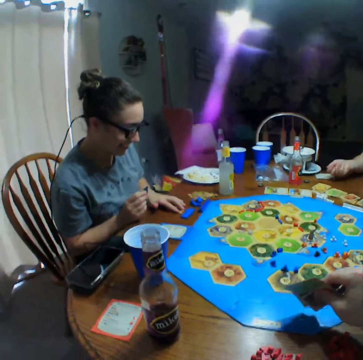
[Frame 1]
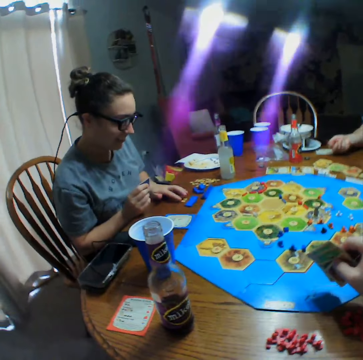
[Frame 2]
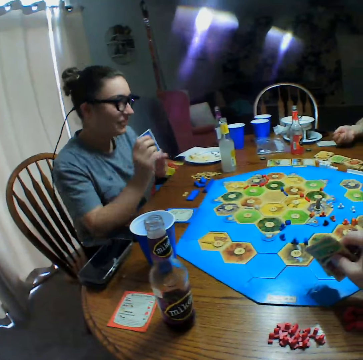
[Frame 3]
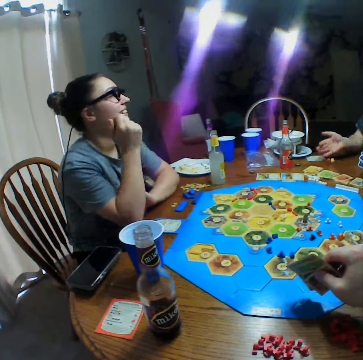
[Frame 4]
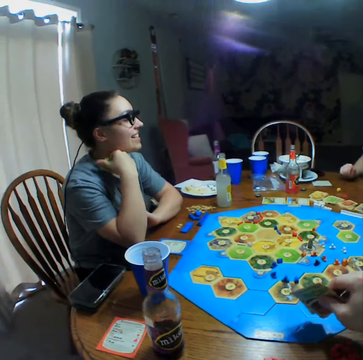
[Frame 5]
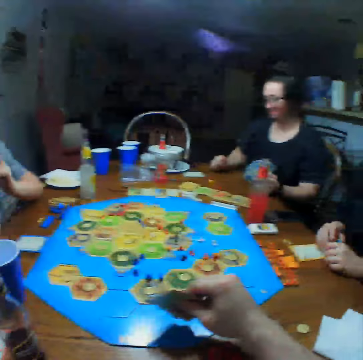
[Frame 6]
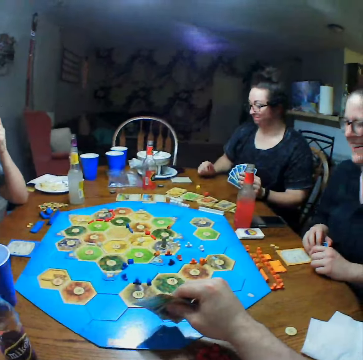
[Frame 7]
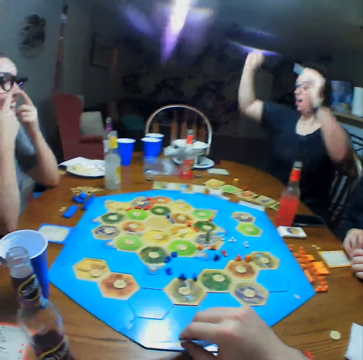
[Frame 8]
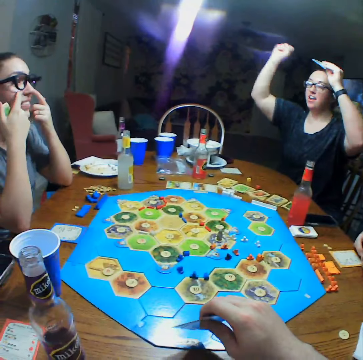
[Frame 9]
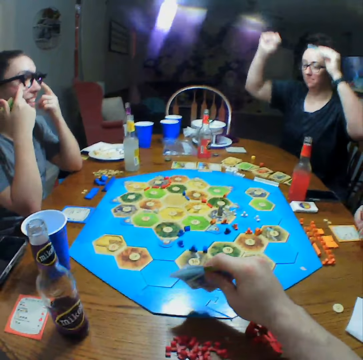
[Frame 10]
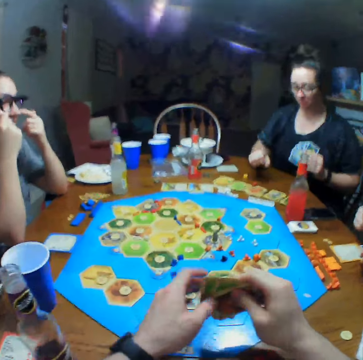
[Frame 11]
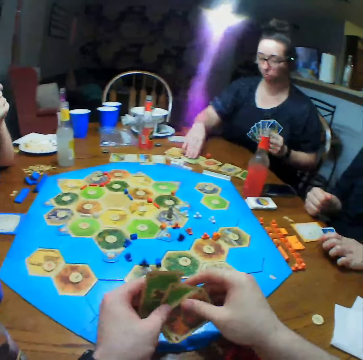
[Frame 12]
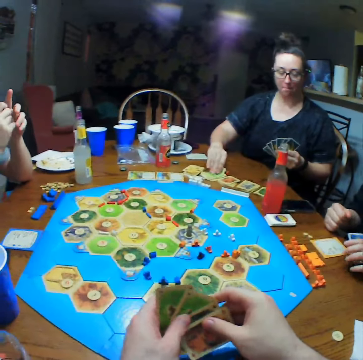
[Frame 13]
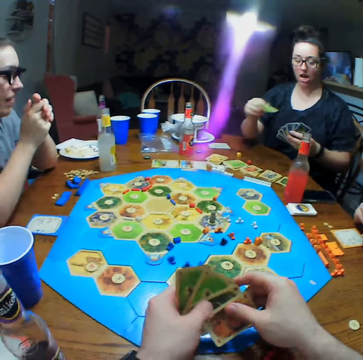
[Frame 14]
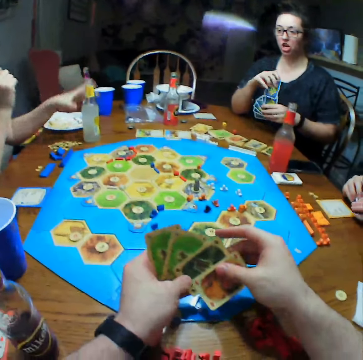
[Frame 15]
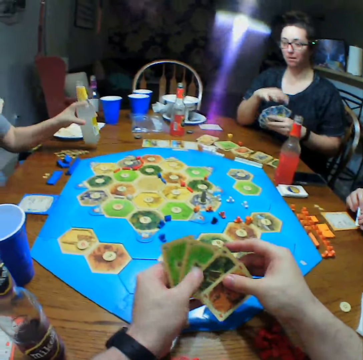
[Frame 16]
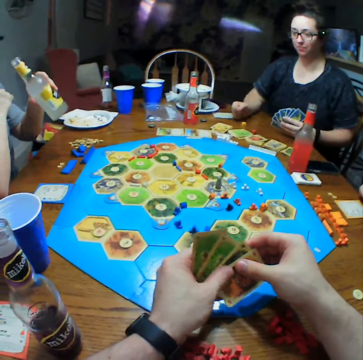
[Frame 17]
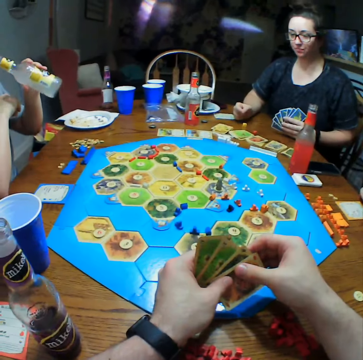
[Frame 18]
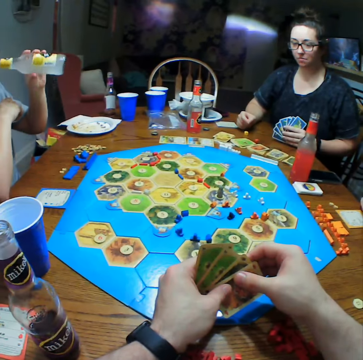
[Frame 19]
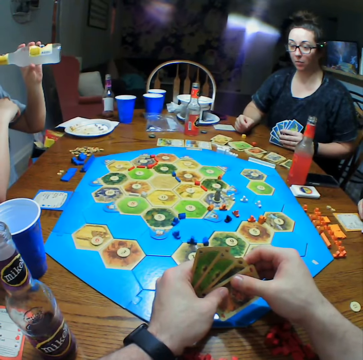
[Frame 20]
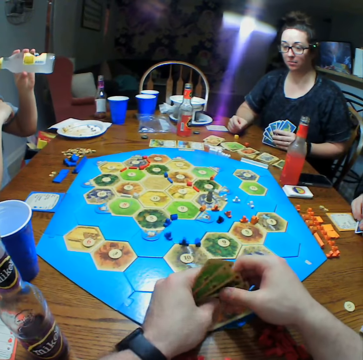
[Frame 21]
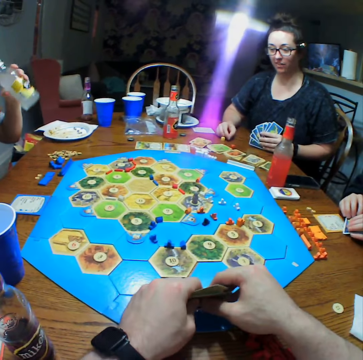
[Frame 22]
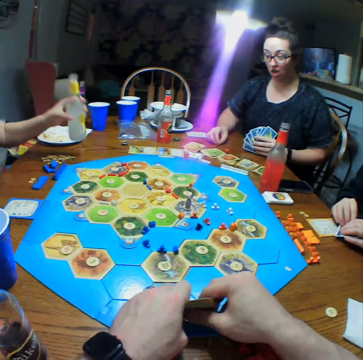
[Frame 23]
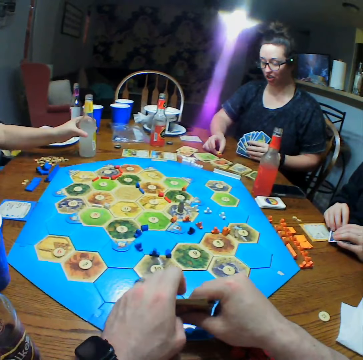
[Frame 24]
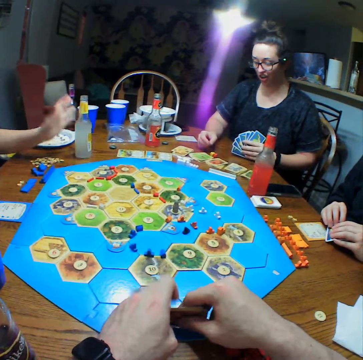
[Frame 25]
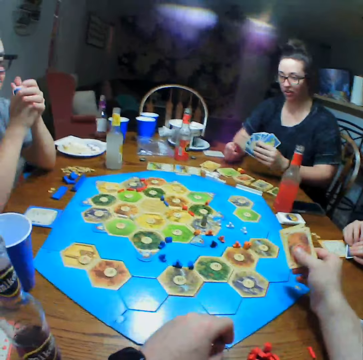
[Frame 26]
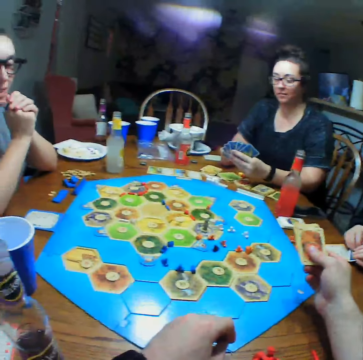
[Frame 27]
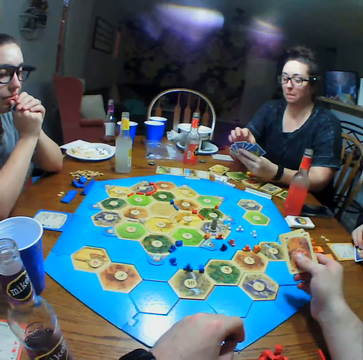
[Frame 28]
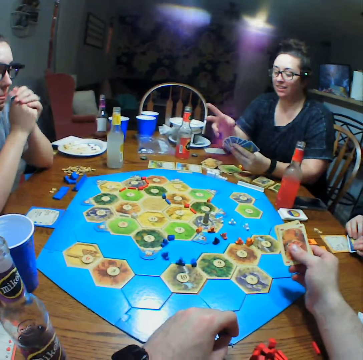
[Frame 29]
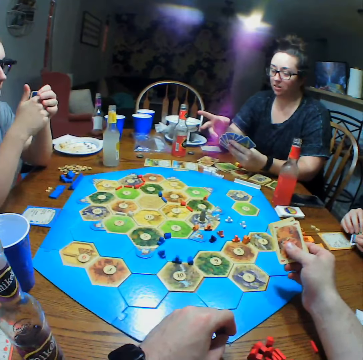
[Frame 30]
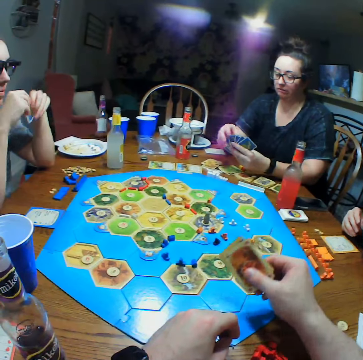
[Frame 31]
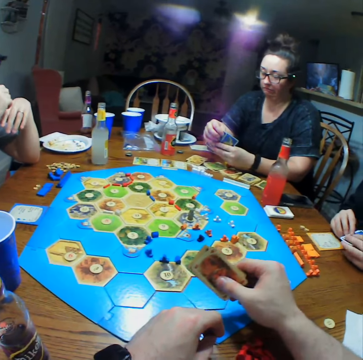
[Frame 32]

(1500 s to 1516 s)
A person drags a die on the table. Another person shakes the dice. The first person rests hands on the table and touches her nose. The other person celebrates. The camera wearer selects cards. The other person picks cards. The first person picks a bottle, takes the drink, and puts the bottle on the table. The other person drops the dice on the table. The camera wearer moves the hand. The other person selects cards.

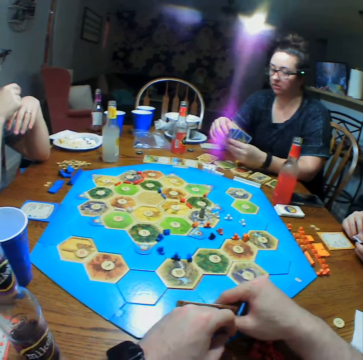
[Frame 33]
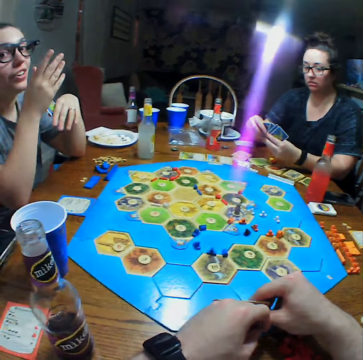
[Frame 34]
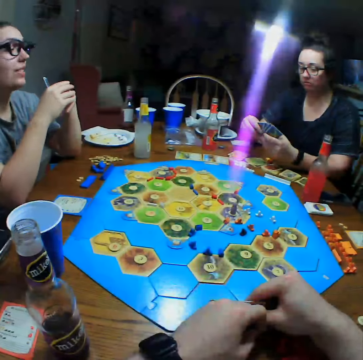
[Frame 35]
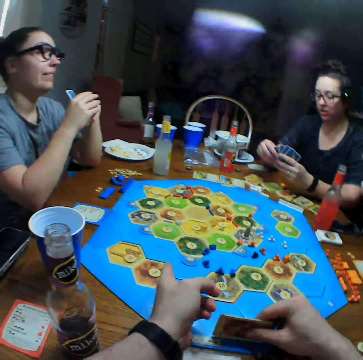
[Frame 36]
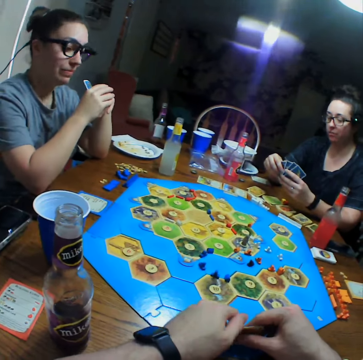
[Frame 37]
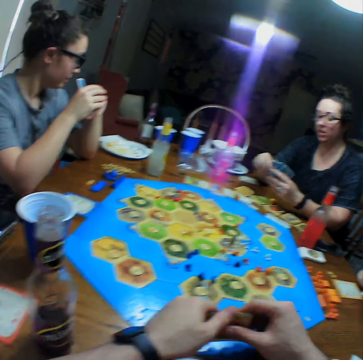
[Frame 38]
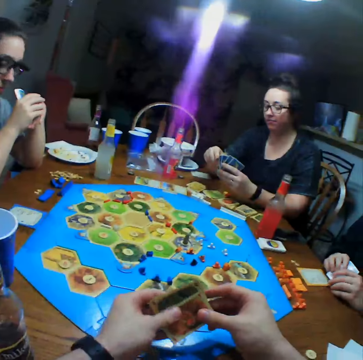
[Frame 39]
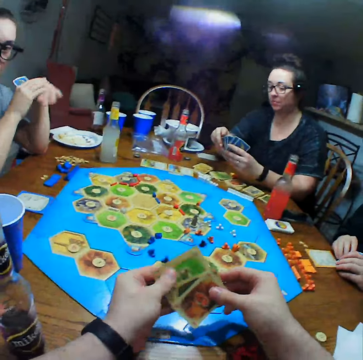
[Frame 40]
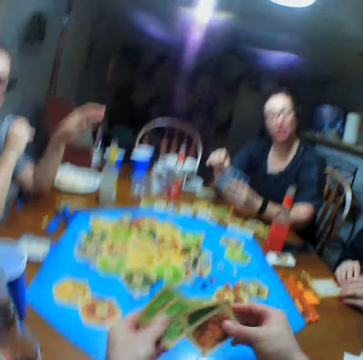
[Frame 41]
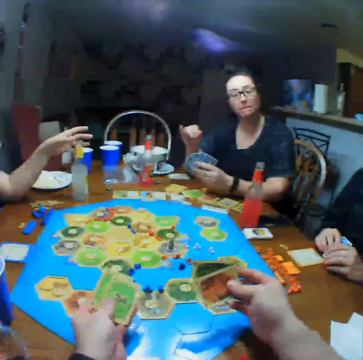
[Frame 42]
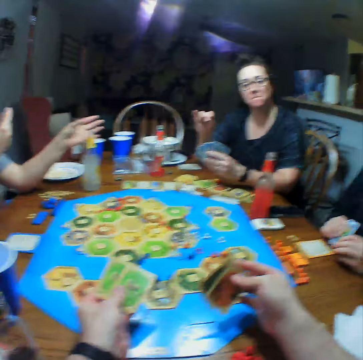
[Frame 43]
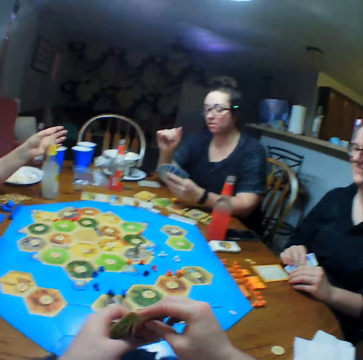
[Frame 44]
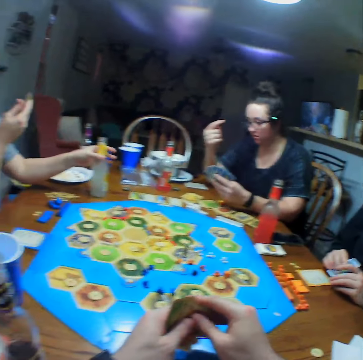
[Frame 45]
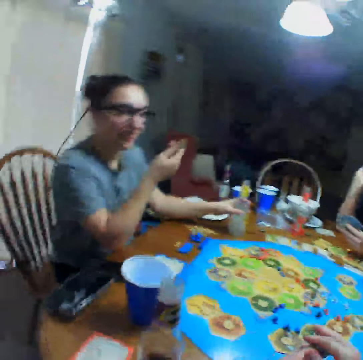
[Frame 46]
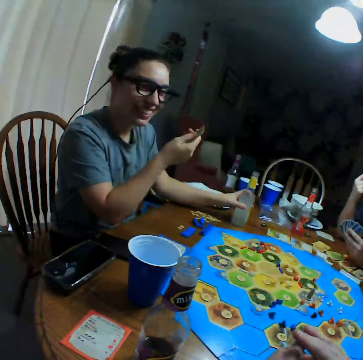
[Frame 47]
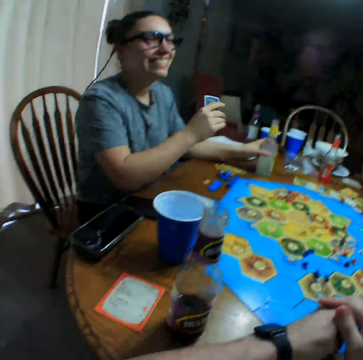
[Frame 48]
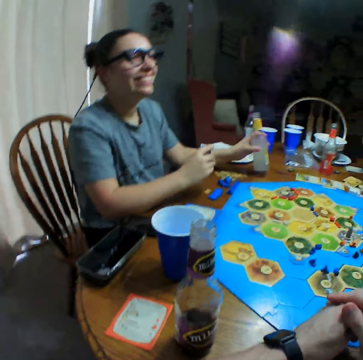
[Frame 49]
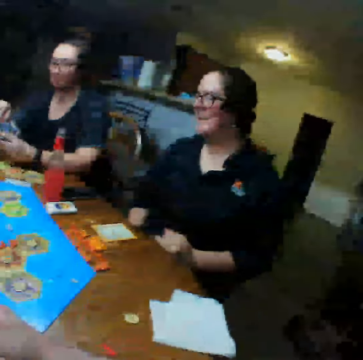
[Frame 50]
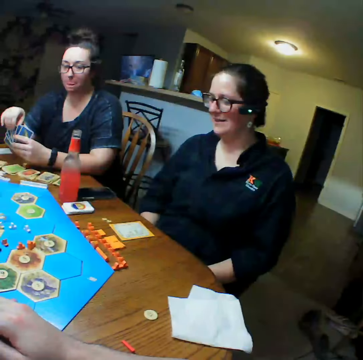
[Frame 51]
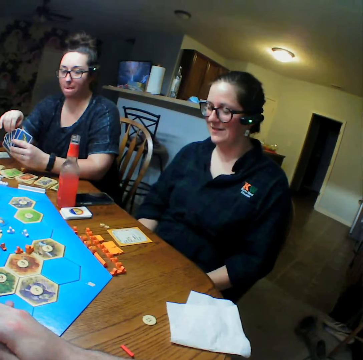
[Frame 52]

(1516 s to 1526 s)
A person interacts with the camera wearer. The camera wearer points at the person. Another person rubs fingers. The first person picks up a drink. The other person touches the forehead.

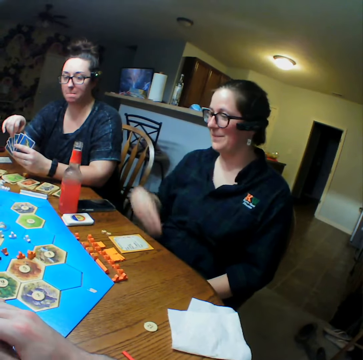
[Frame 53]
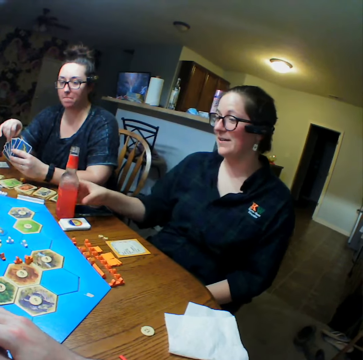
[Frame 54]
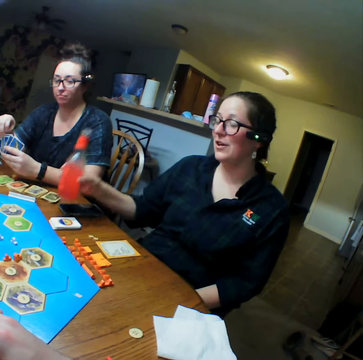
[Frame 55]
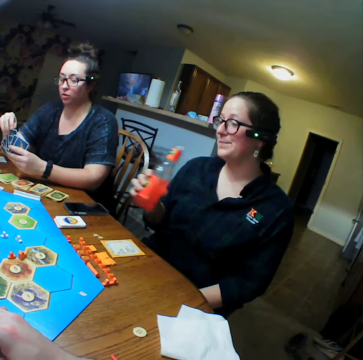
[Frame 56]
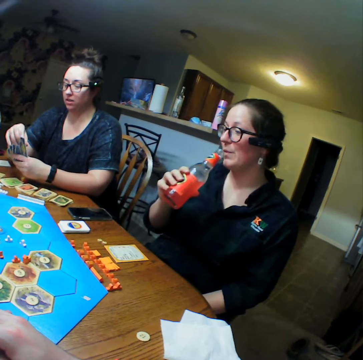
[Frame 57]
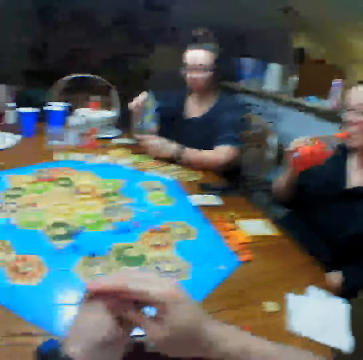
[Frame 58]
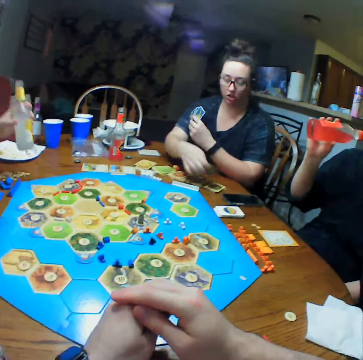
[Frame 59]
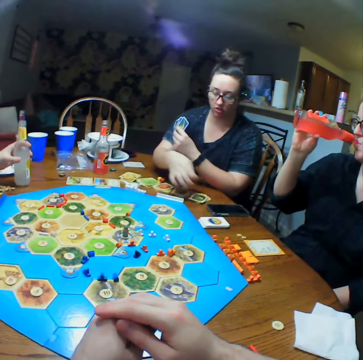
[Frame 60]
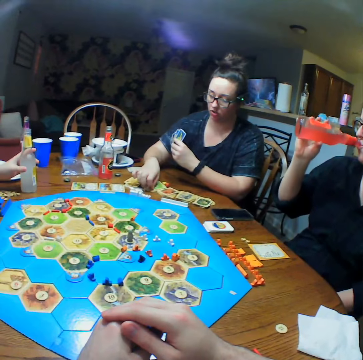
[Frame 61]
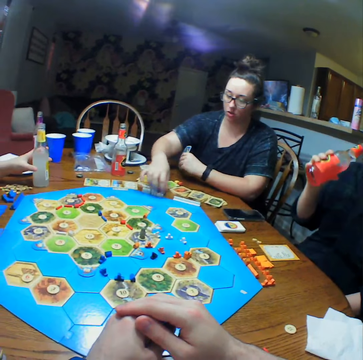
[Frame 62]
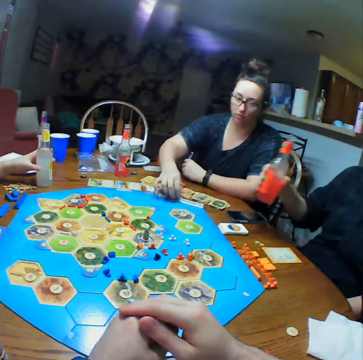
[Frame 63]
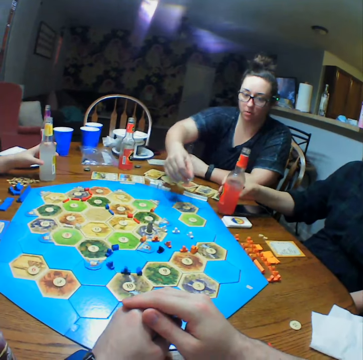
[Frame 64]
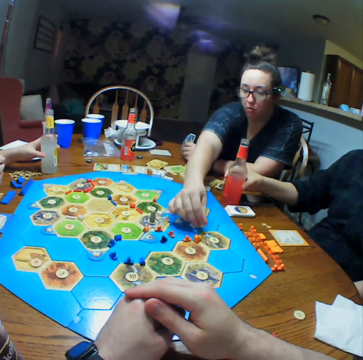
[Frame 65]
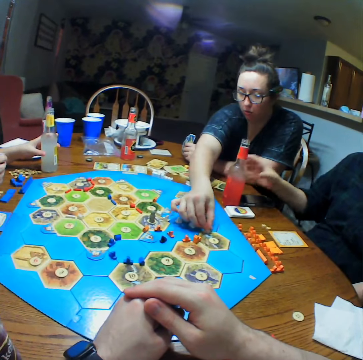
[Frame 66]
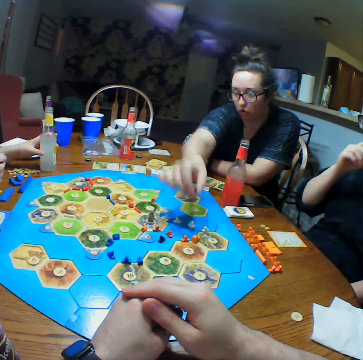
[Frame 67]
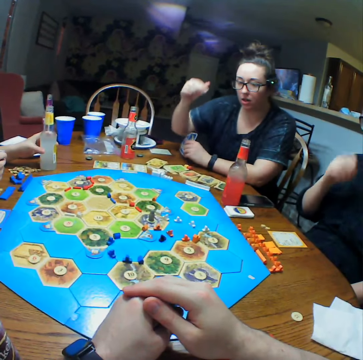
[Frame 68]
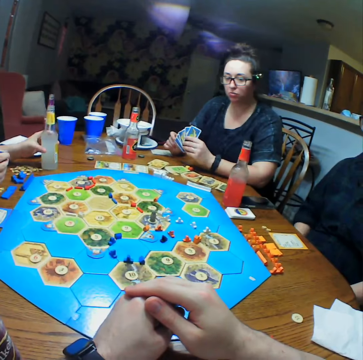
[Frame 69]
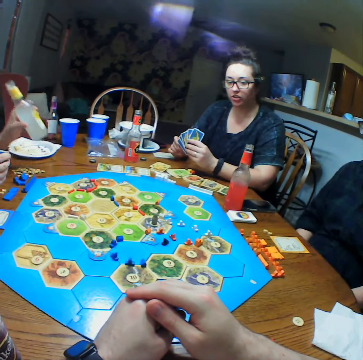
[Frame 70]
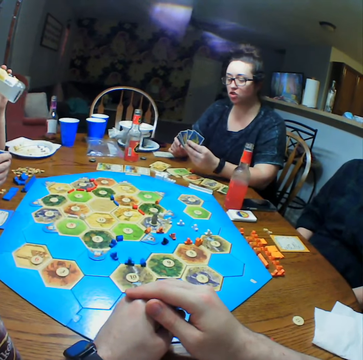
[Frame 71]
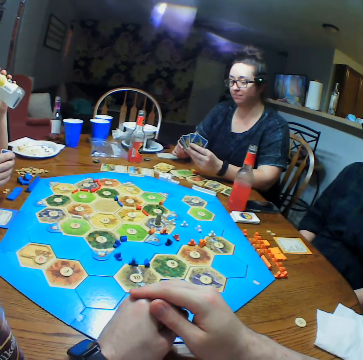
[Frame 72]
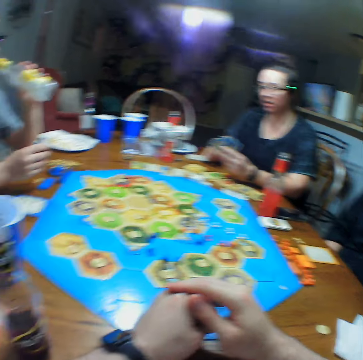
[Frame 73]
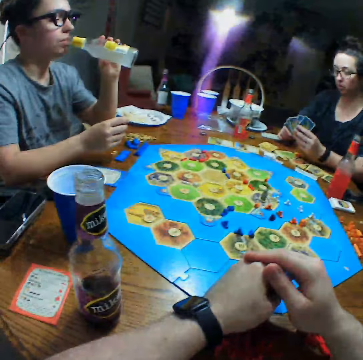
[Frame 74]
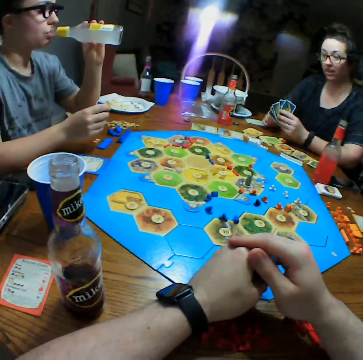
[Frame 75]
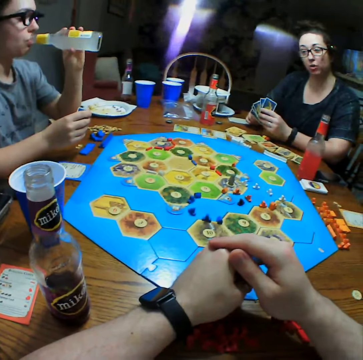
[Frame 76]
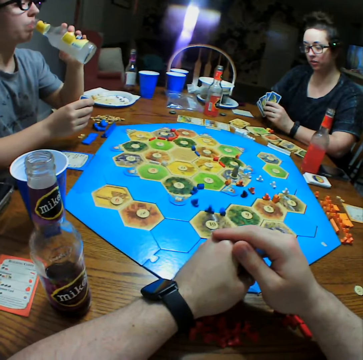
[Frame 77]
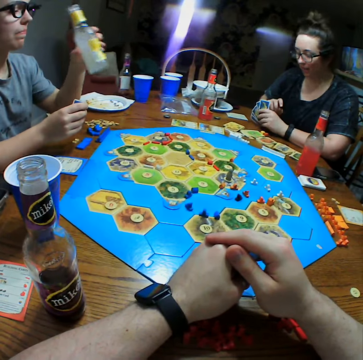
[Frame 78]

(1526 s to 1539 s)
A person takes a bottle of soda on the table. Another person picks up cards. A third person puts a bottle on the table. The first person puts a bottle on the table. The second person puts a die on the table. A person moves something on the board game. The third person takes the drink.
